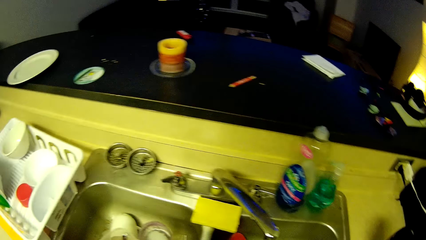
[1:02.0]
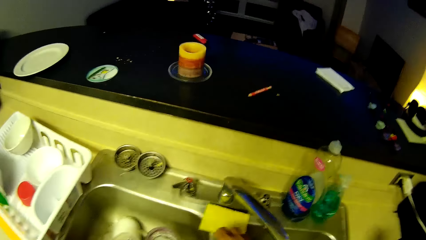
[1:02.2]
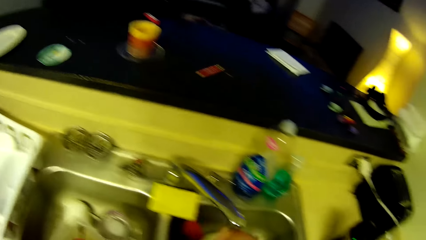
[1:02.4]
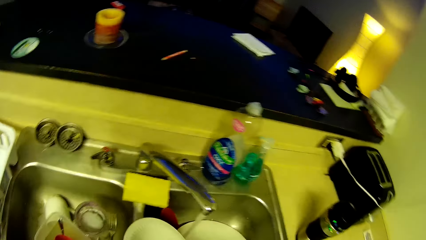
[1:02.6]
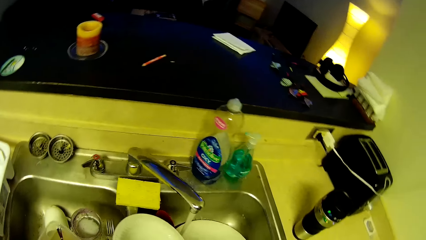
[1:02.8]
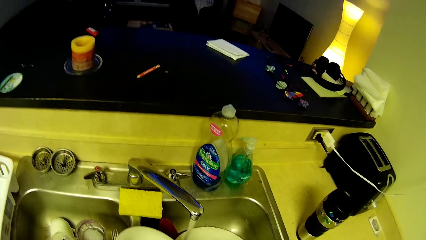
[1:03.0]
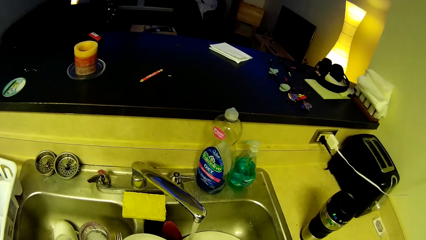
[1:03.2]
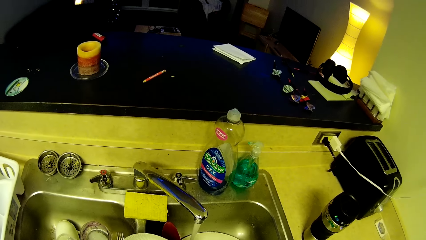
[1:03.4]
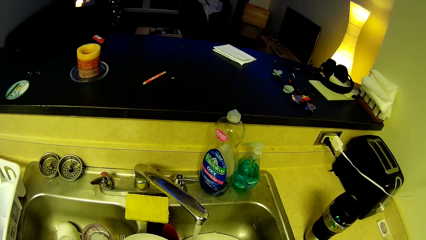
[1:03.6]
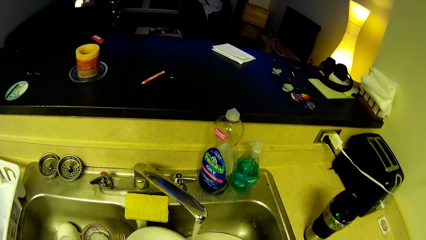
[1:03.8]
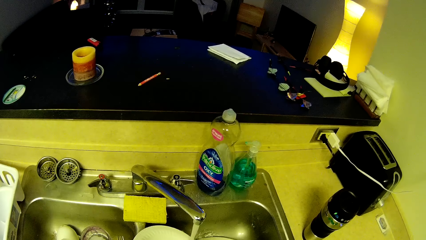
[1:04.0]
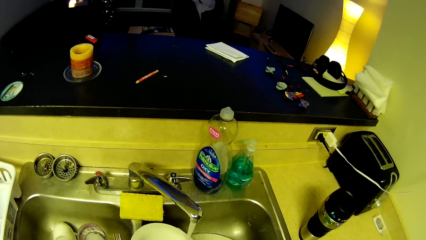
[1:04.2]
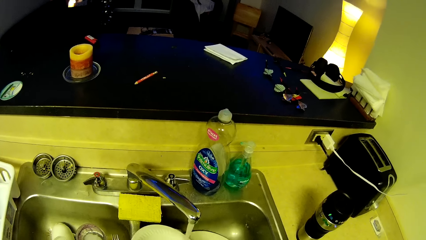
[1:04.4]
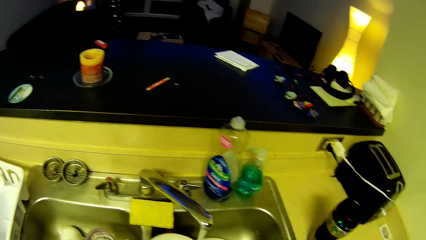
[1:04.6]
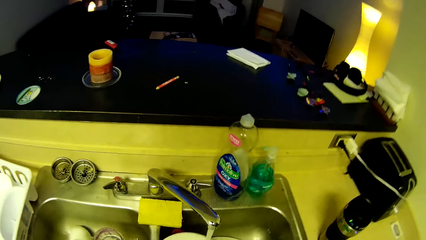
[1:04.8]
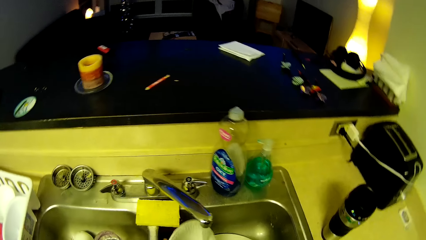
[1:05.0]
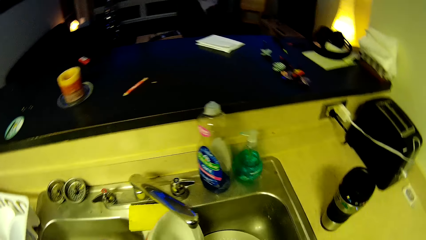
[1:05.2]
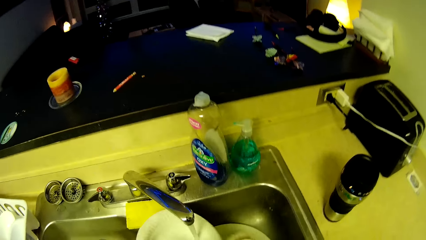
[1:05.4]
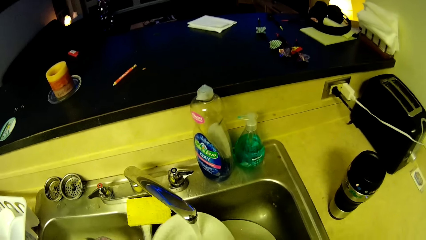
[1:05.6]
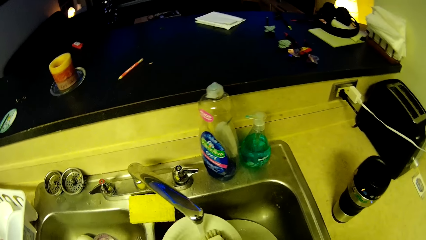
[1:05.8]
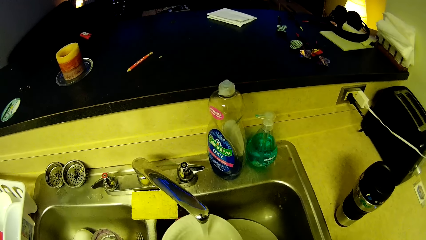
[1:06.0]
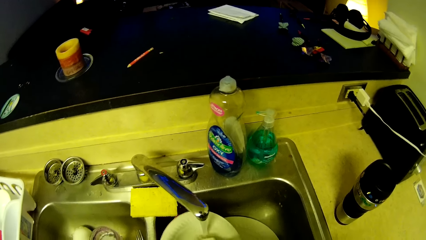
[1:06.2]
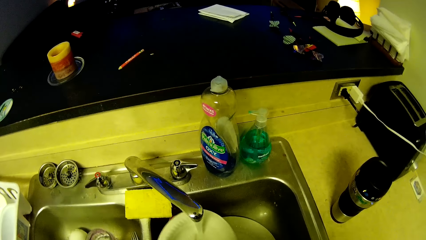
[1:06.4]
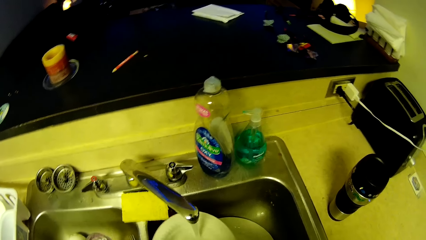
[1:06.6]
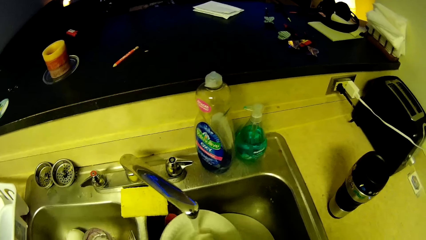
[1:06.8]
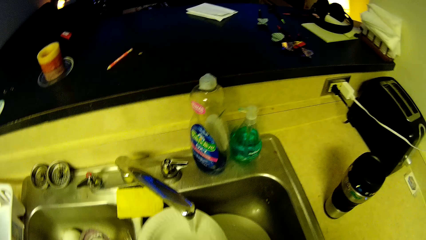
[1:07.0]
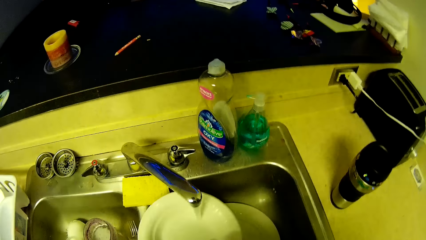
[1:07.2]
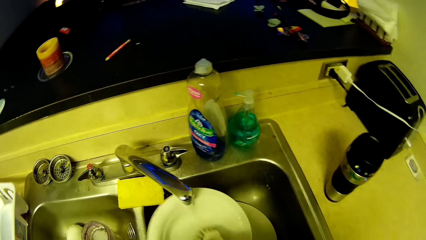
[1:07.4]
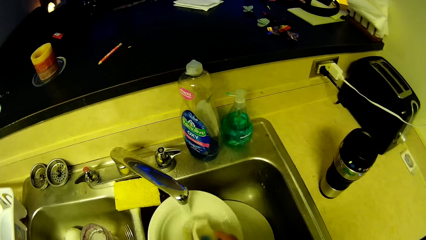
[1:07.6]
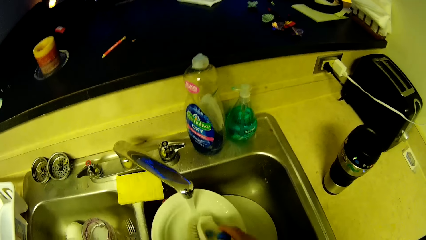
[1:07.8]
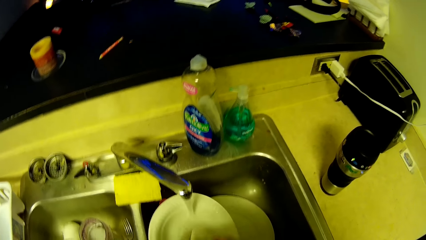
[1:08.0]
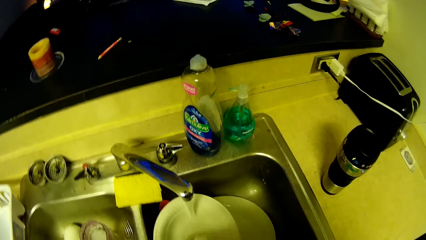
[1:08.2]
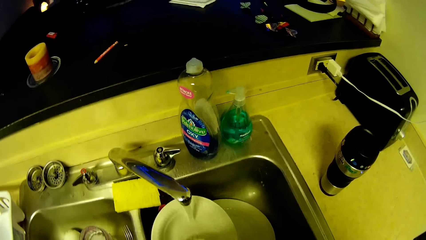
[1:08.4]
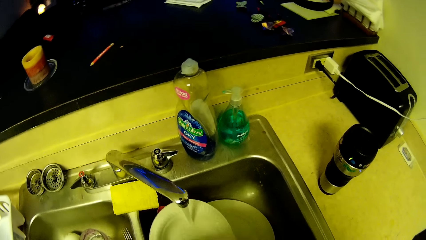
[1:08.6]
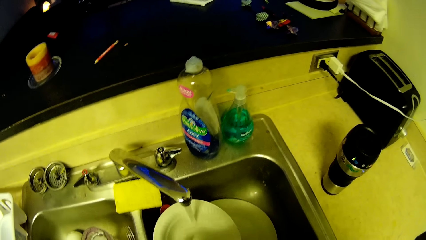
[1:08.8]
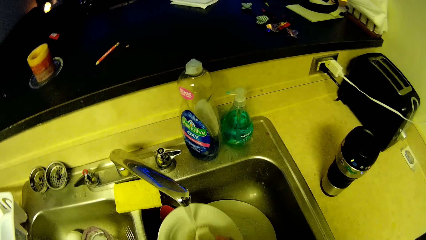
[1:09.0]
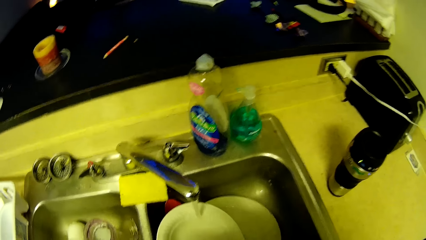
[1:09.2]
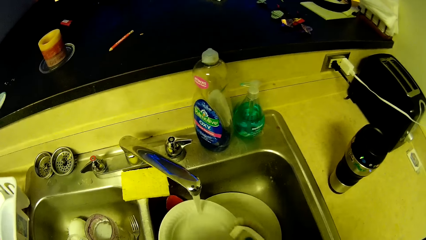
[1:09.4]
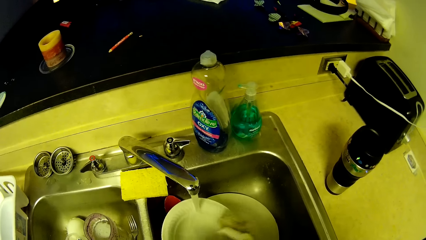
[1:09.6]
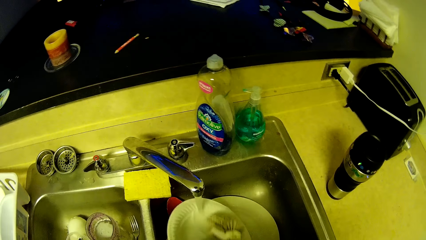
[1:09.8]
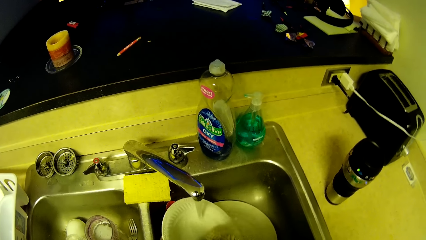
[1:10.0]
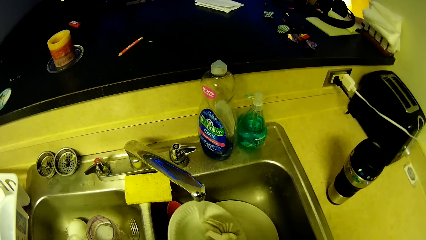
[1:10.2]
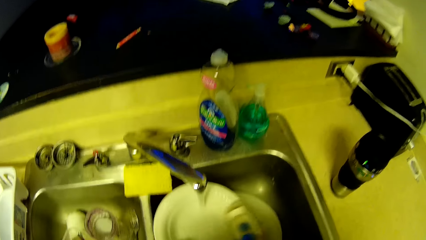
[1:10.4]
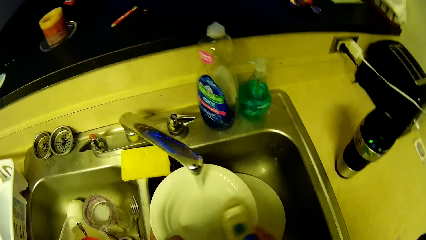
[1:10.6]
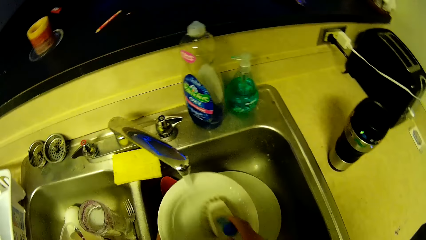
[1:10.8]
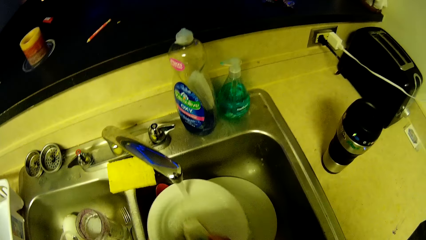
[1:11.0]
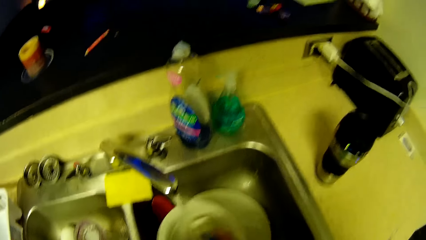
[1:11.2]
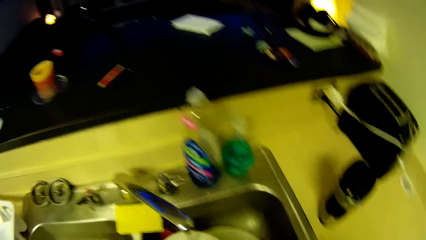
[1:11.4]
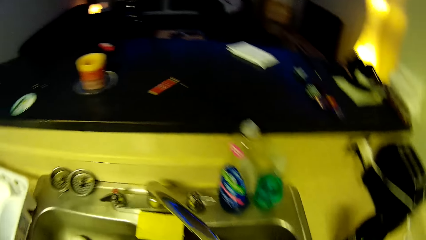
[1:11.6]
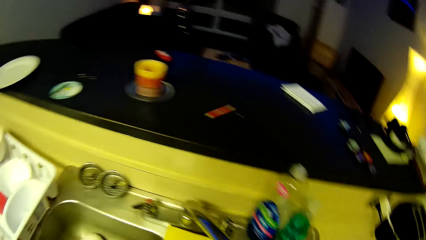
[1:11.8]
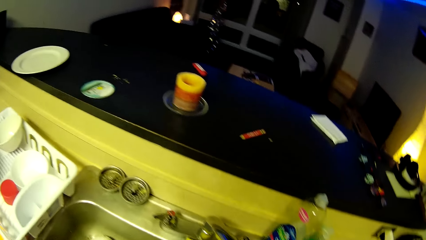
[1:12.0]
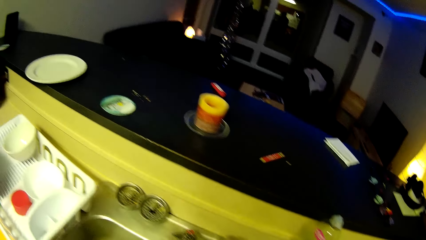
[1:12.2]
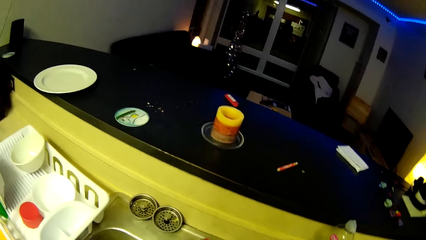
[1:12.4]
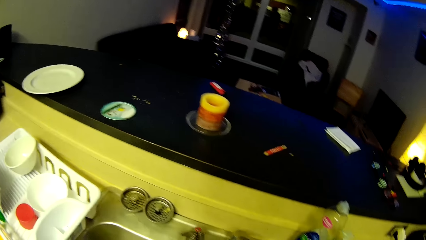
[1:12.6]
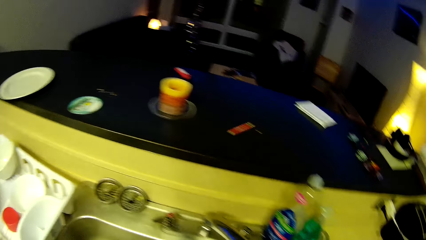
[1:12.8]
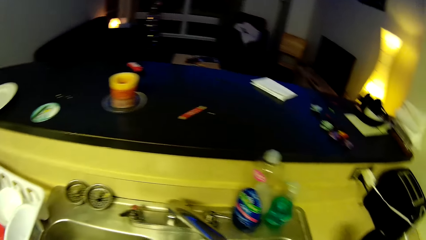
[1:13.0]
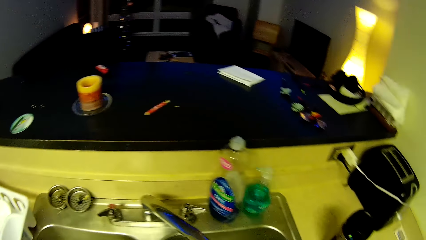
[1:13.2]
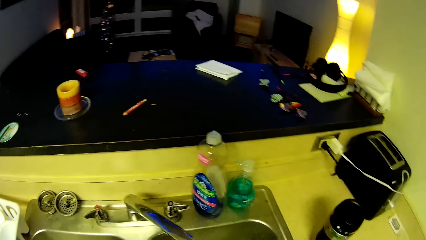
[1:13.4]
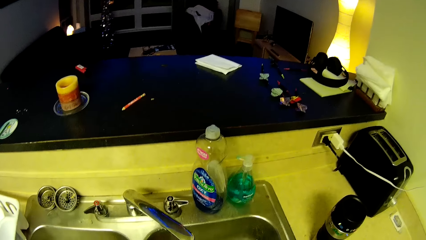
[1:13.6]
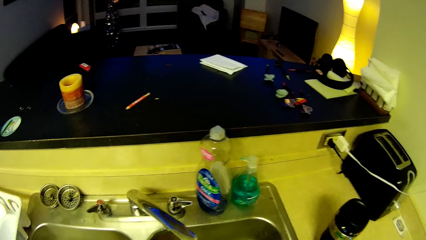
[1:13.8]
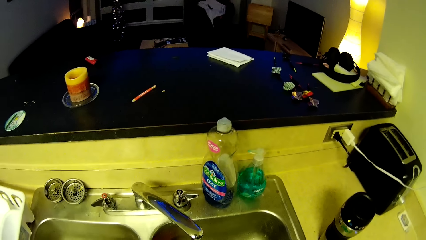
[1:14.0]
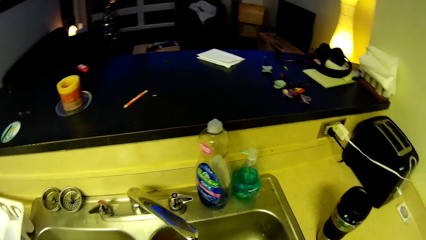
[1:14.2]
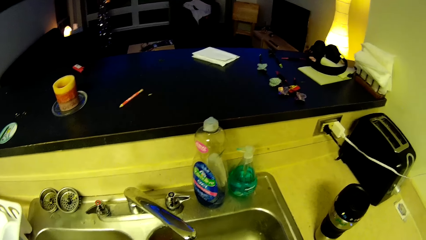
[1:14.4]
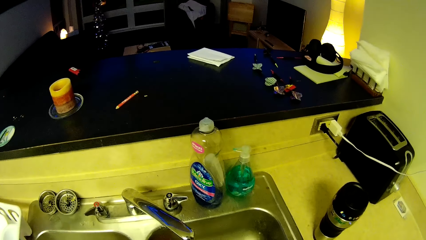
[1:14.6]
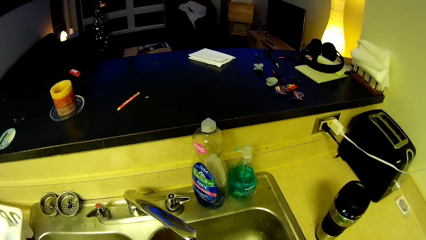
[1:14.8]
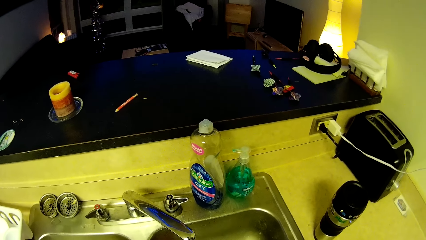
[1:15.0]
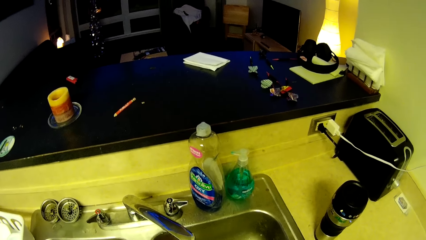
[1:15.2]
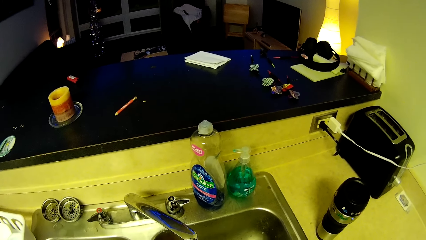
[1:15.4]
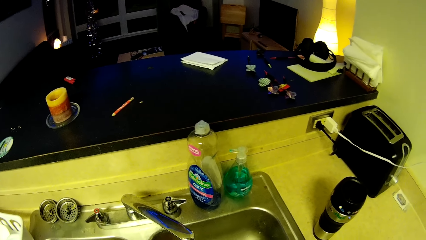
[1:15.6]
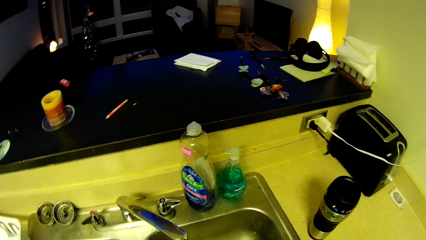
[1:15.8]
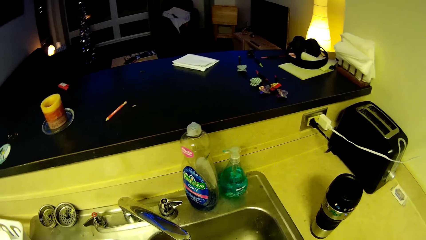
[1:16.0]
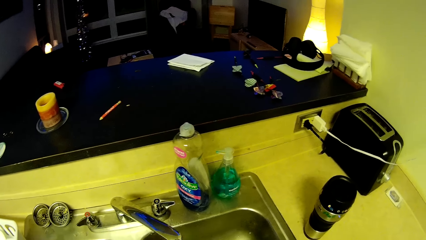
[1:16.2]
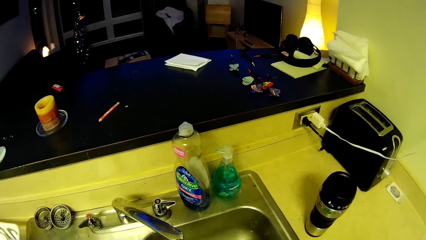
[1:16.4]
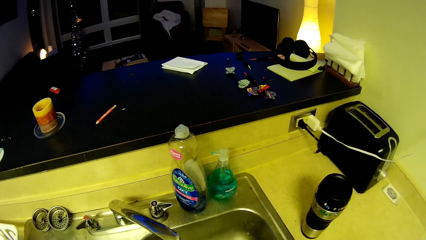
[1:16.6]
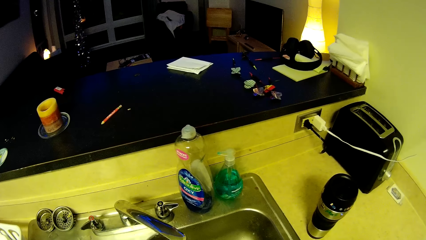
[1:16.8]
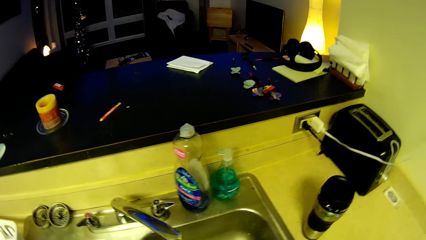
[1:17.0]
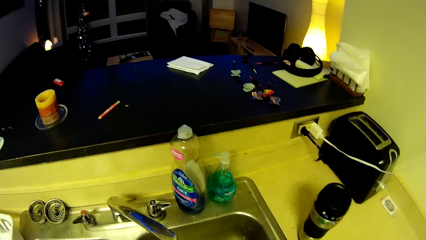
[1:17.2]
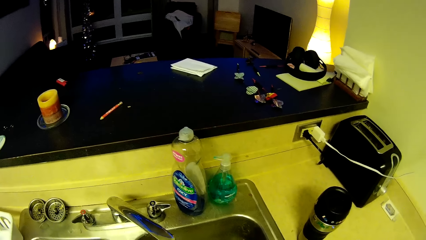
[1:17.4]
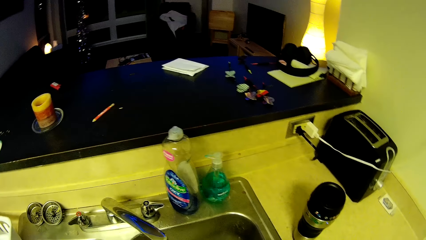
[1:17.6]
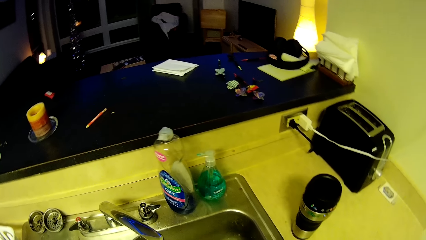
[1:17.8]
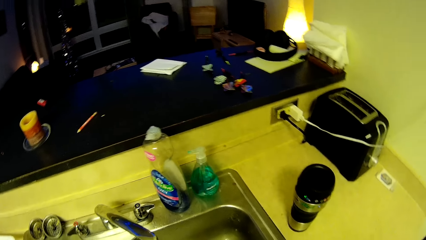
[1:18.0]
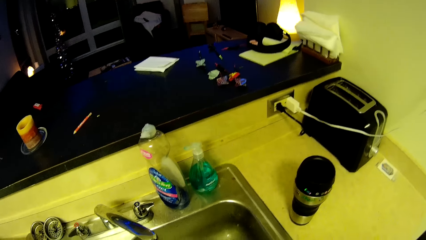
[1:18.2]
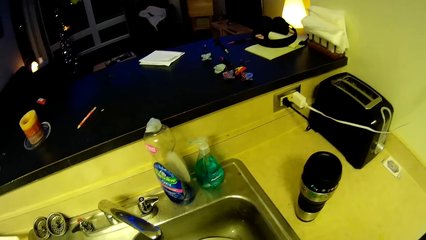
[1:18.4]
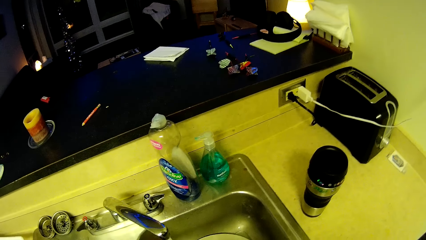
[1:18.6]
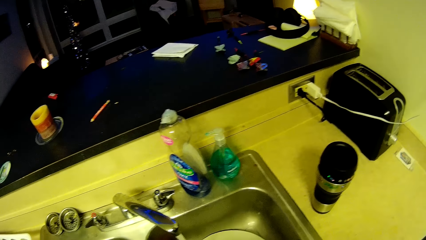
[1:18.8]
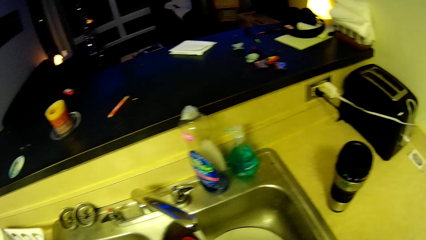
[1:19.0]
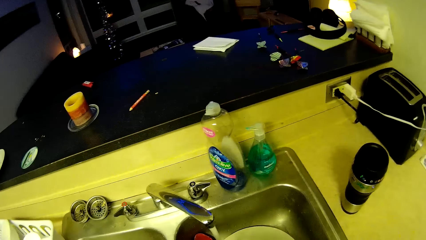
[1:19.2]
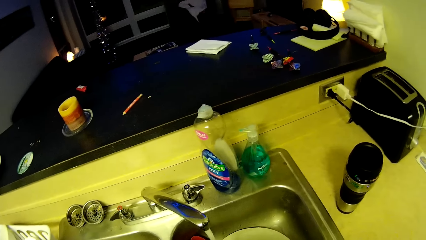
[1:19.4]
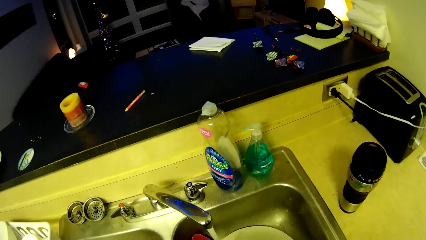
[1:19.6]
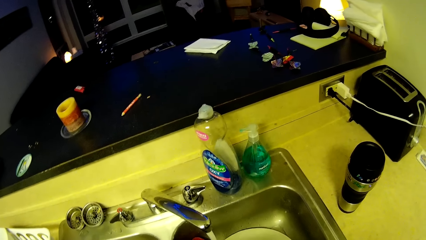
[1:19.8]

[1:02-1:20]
The camera wearer washes another plate in his left hand with a sponge in his right hand and running water. He looks around a room.
